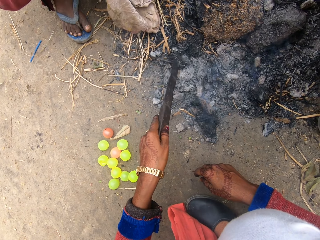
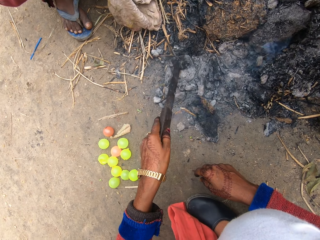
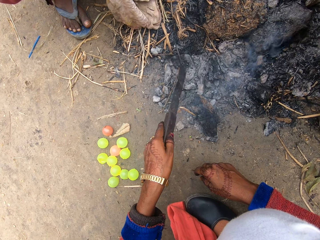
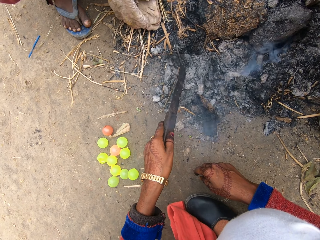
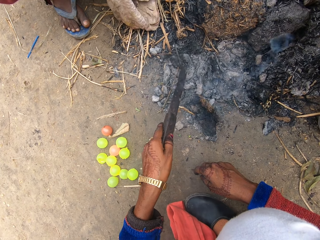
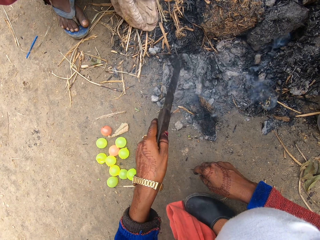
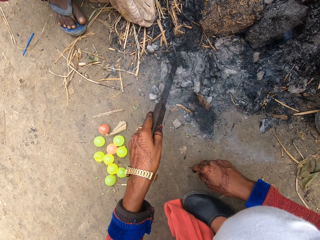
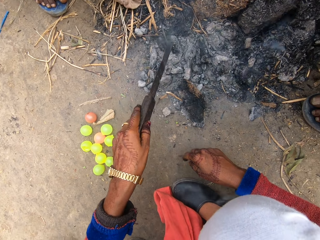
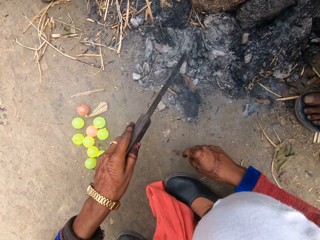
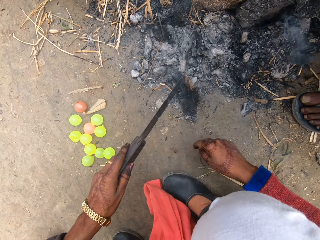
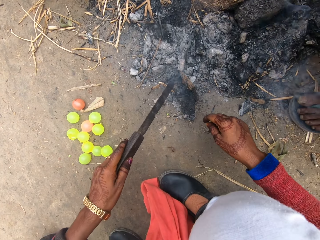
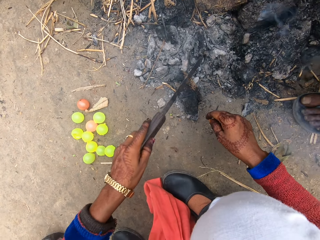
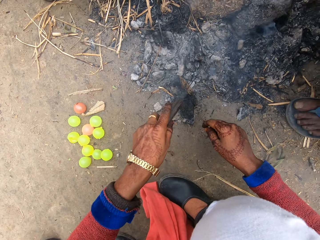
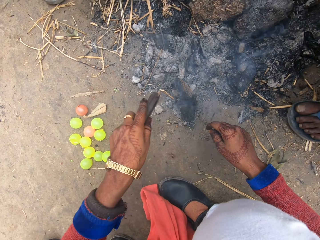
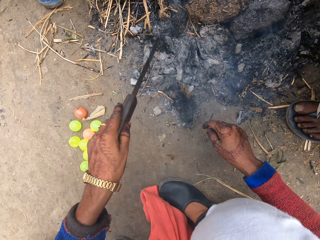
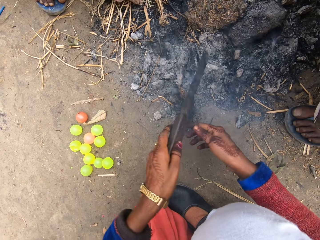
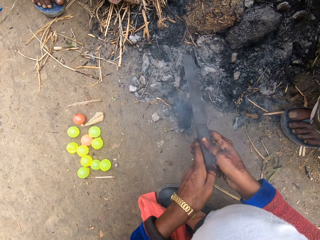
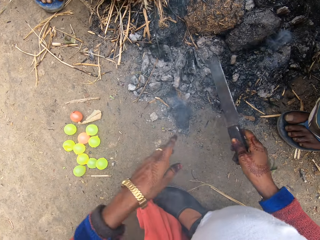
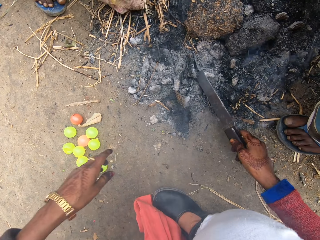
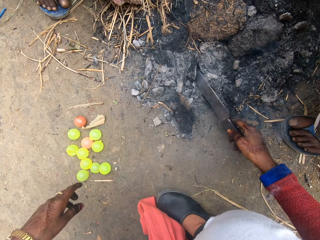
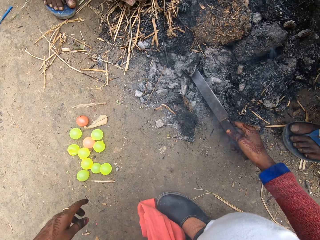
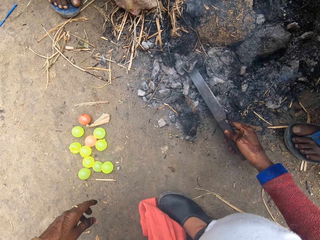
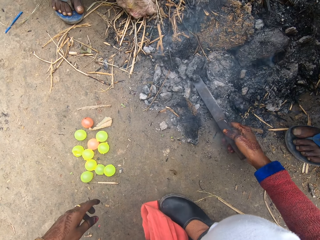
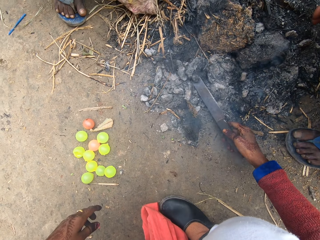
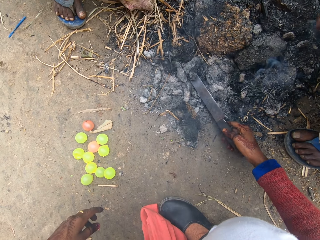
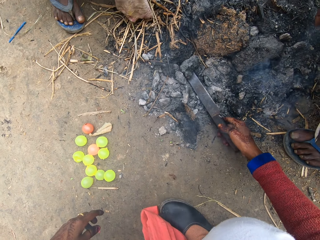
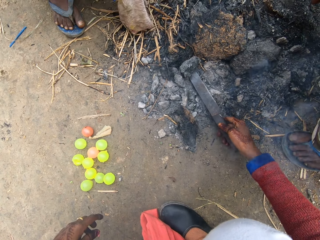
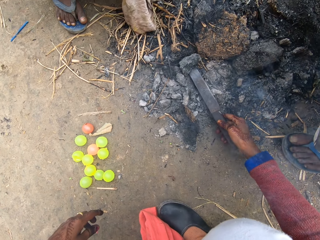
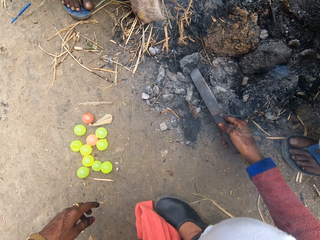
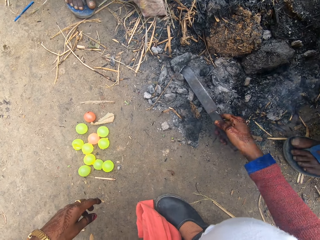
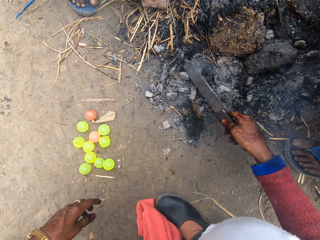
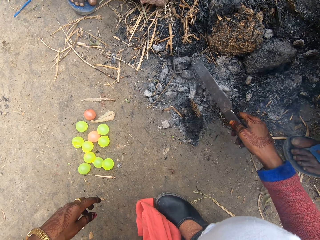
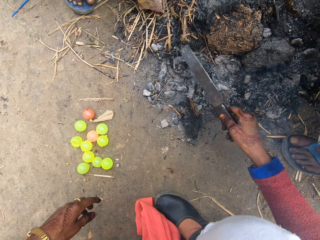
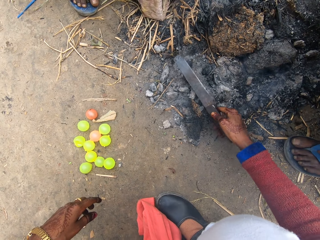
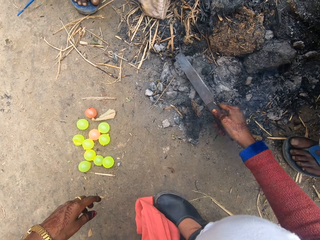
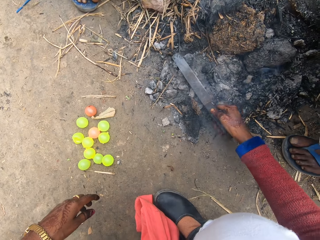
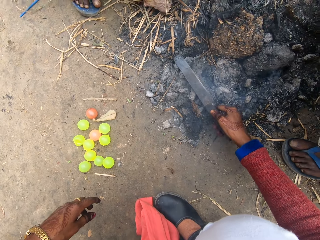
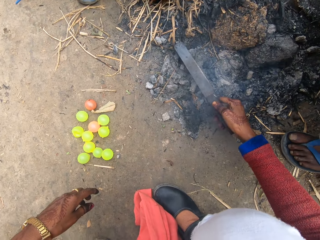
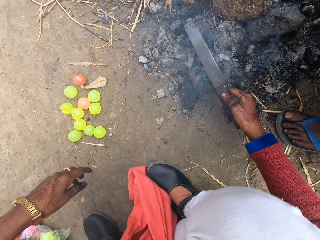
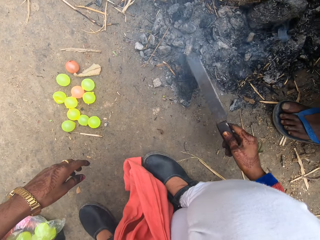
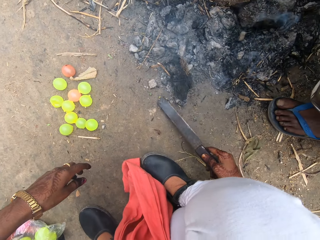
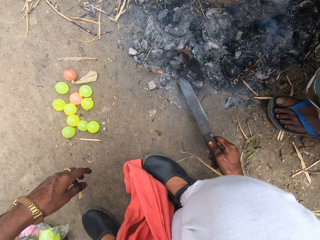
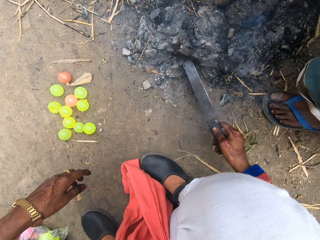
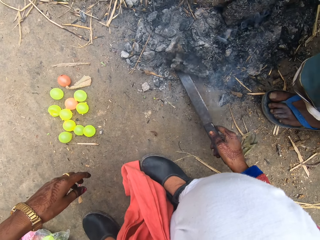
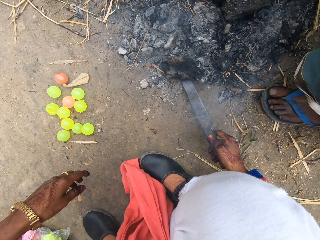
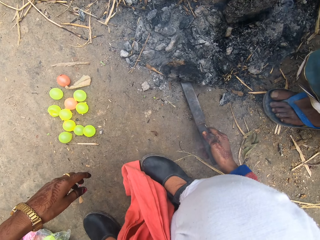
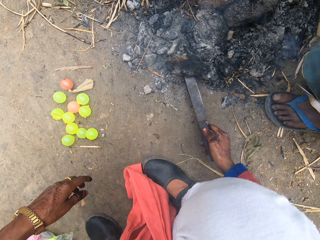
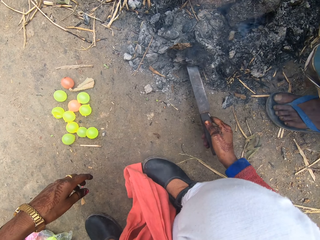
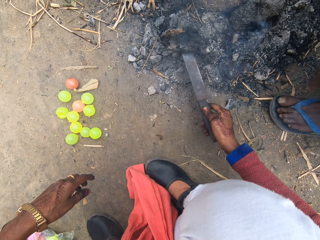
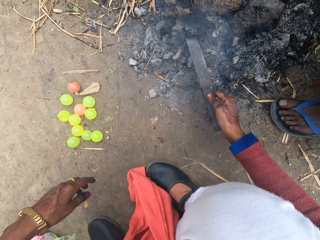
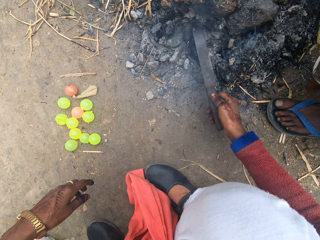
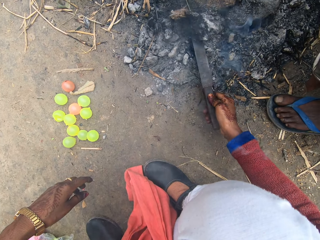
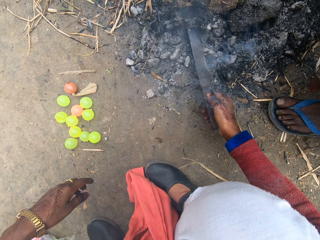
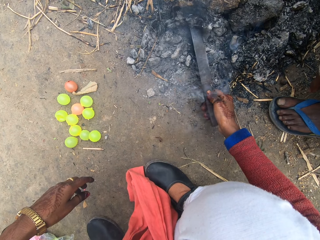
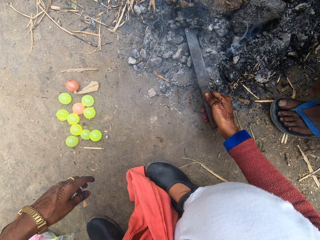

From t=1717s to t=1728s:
A man squats next to the camera wearer. The camera wearer moves the machete or knife over the fireplace. She moves a charcoal with the knife. A boy squats. The camera wearer passes the knife to her right hand. She moves the charcoal on the fireplace with the machete. She hits the charcoal on the fireplace with the machete. She moves the charcoal on the fireplace with the machete.

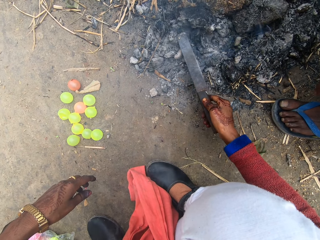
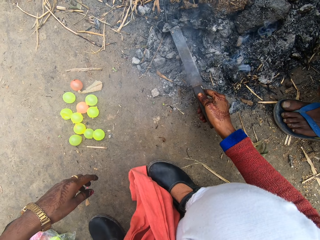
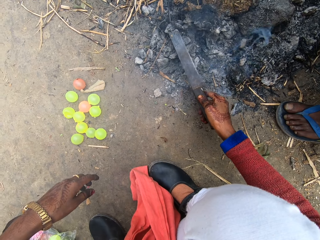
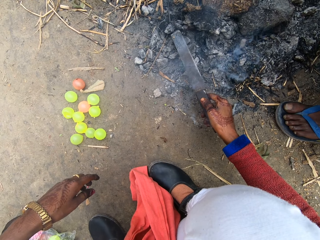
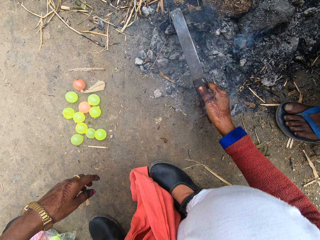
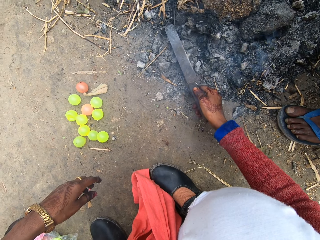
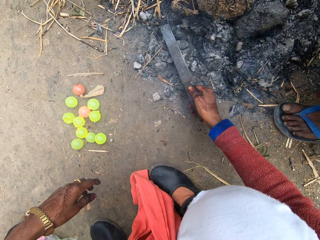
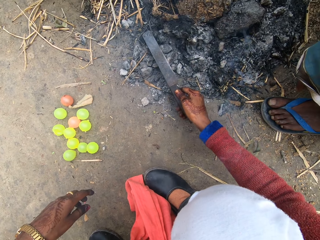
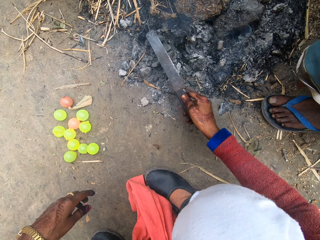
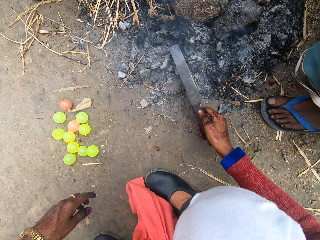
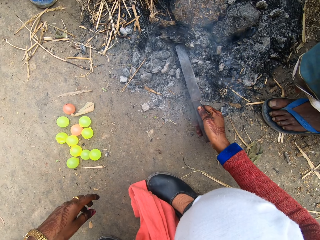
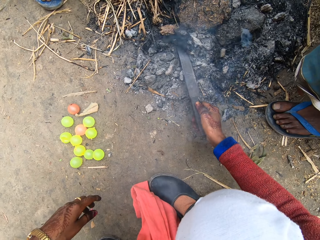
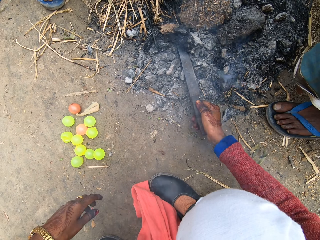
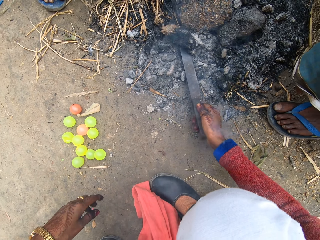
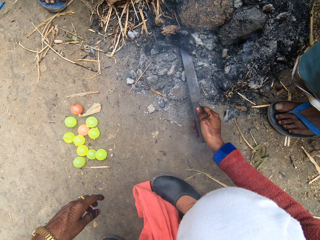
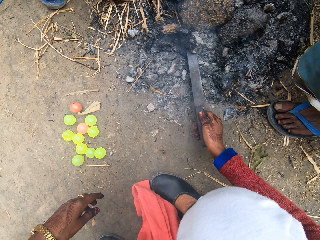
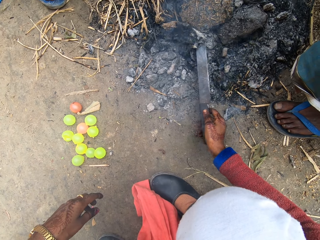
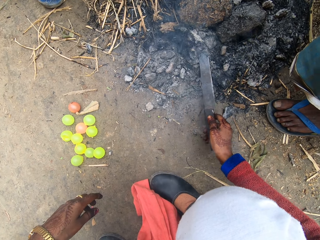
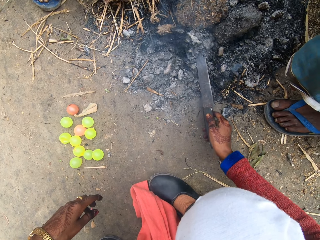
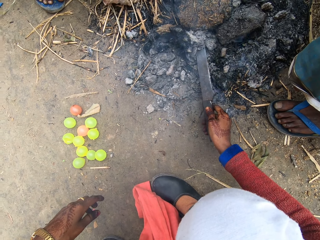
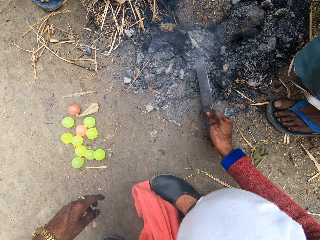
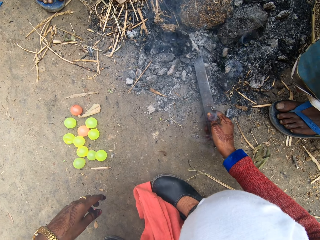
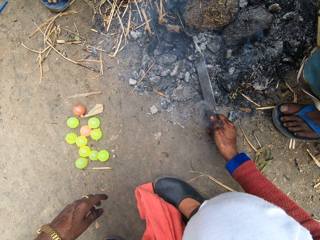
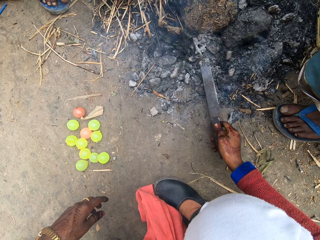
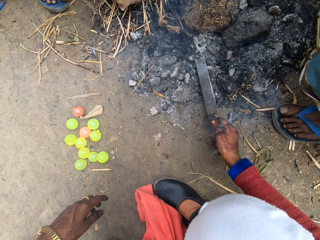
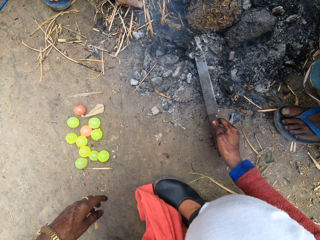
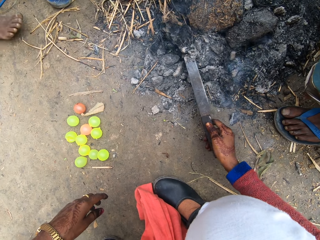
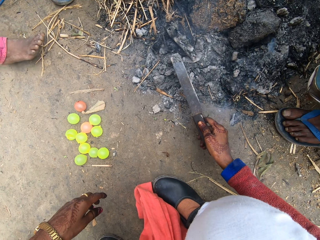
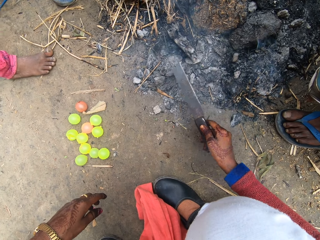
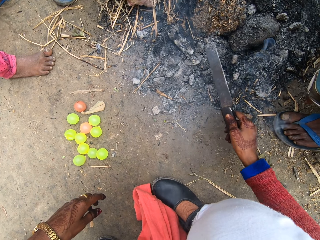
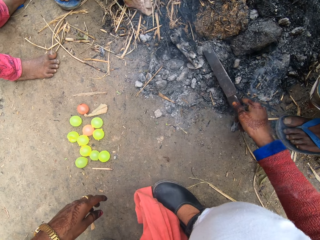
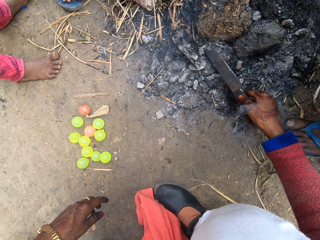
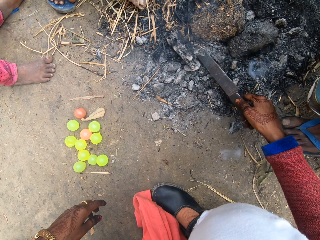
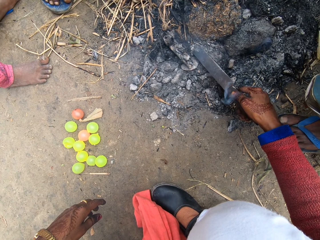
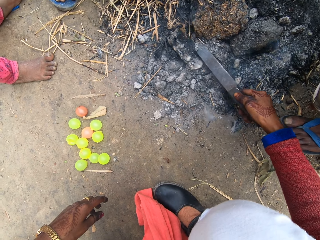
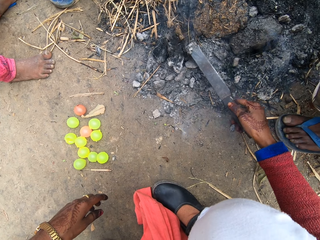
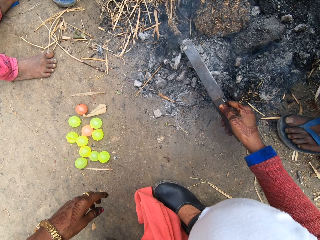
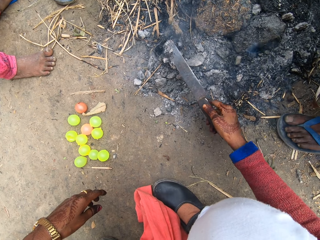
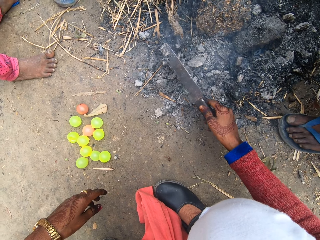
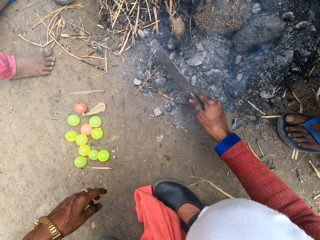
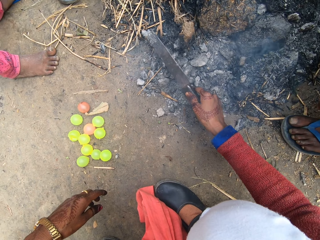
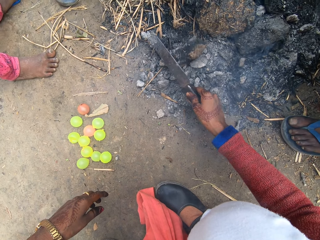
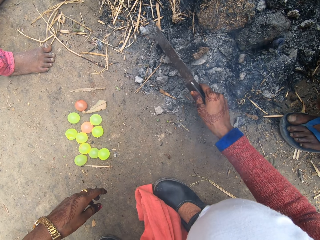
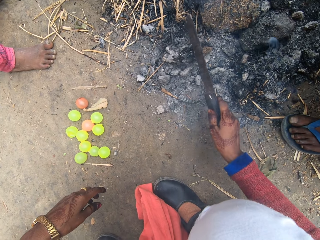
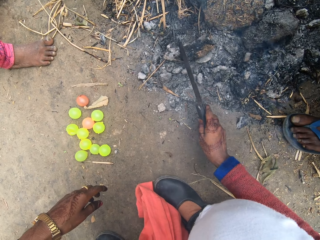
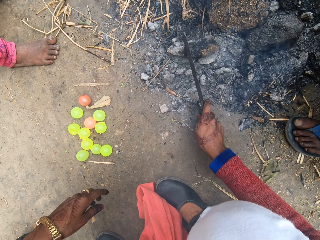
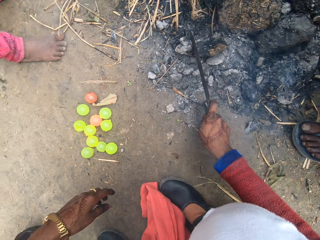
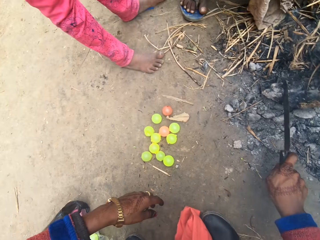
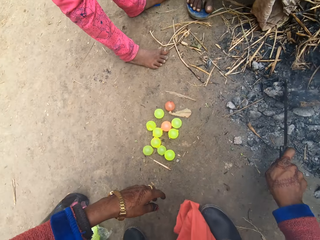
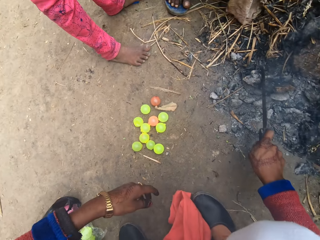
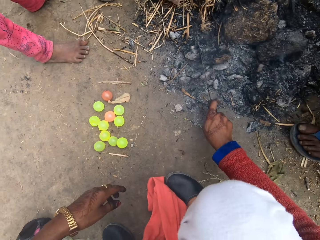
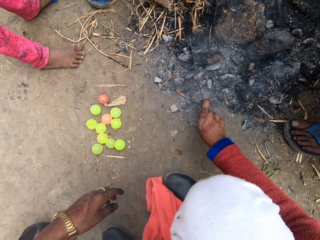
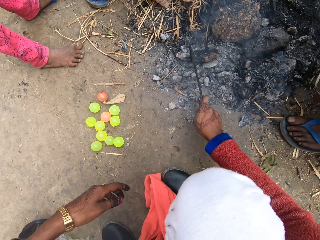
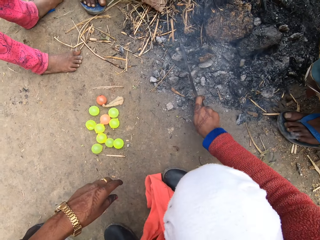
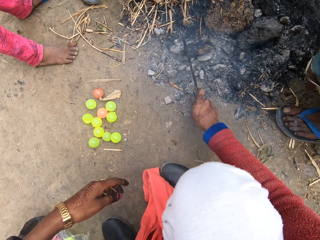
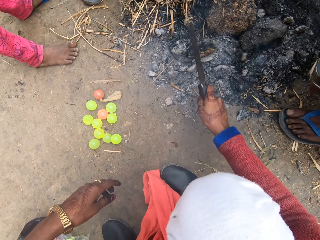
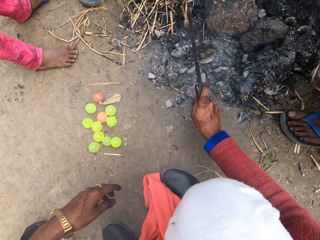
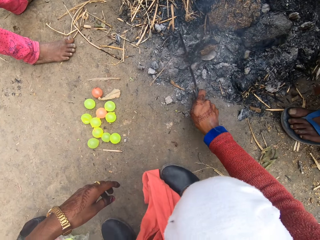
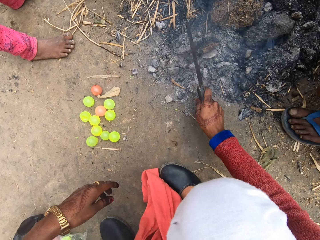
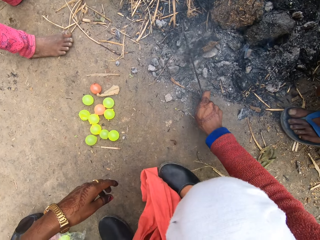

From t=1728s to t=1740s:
The camera wearer hits another charcoal on the fireplace with the machete or knife. They move the charcoal on the fireplace with the machete. A boy squats. Another boy moves around. The camera wearer holds the machete on a charcoal. They look around and talk. The first boy squats. A man squats next to the camera wearer. The camera wearer hits a charcoal on the fireplace with the machete.
